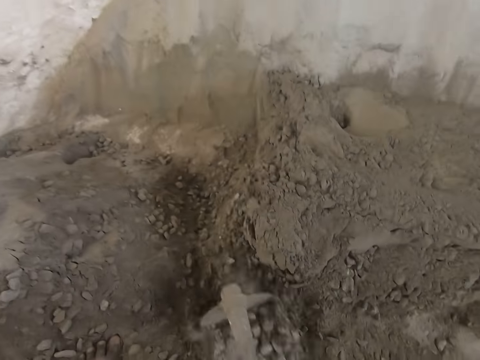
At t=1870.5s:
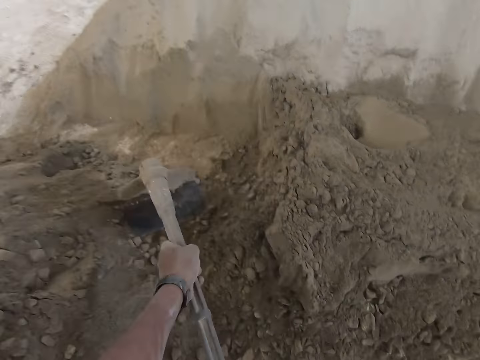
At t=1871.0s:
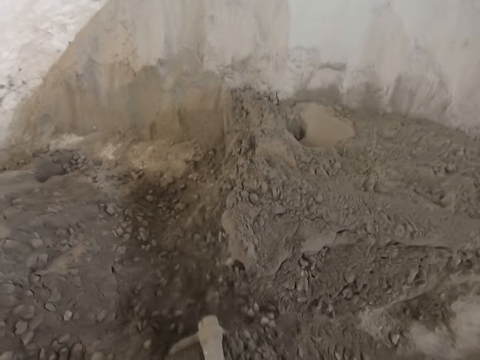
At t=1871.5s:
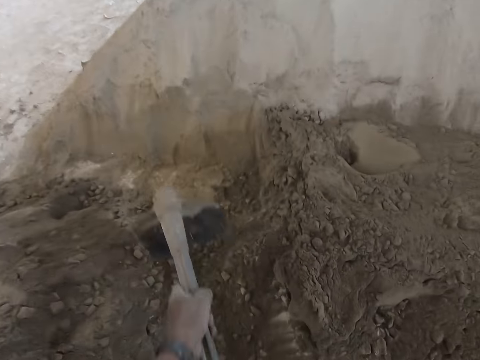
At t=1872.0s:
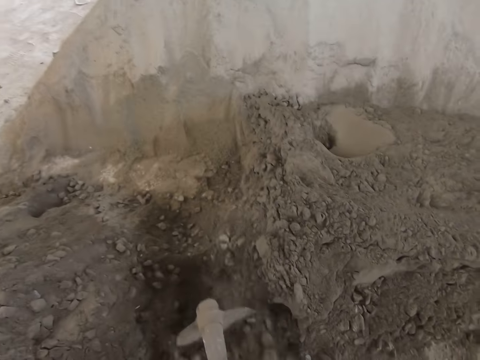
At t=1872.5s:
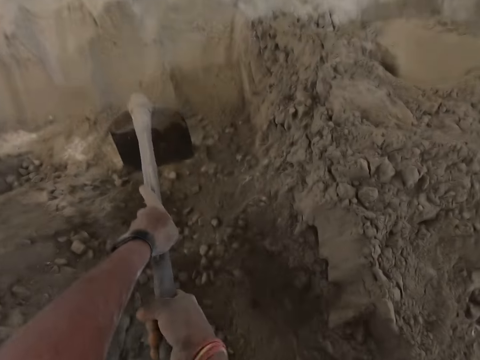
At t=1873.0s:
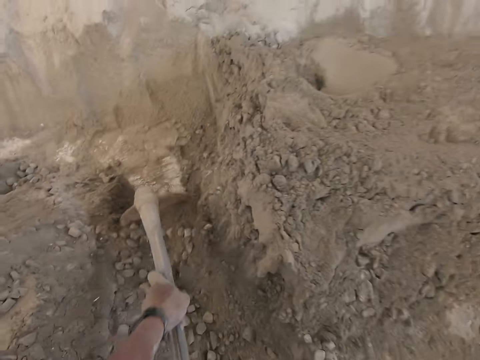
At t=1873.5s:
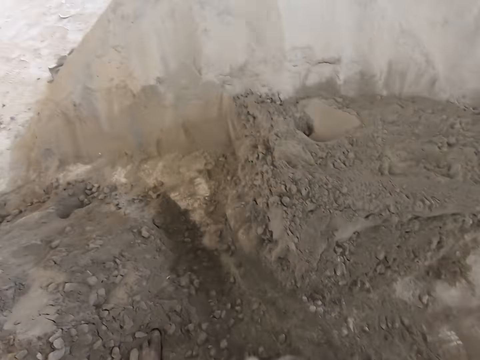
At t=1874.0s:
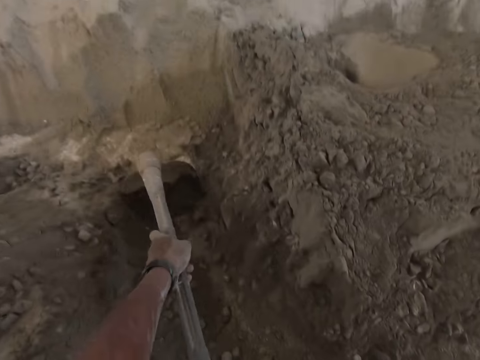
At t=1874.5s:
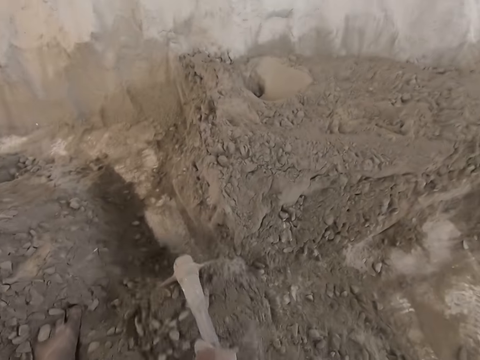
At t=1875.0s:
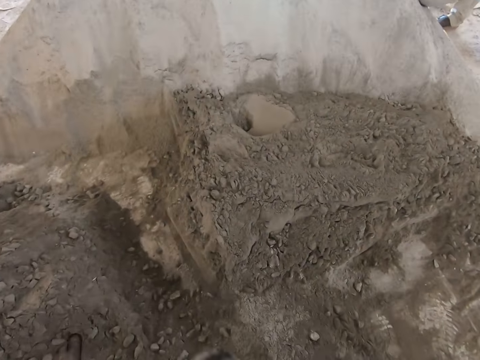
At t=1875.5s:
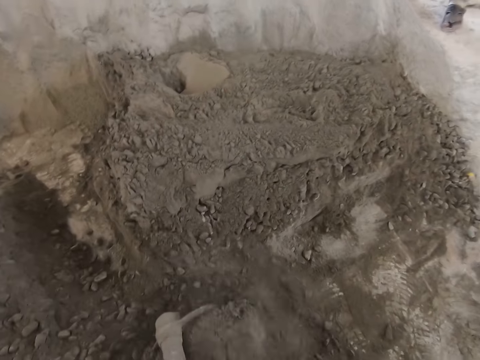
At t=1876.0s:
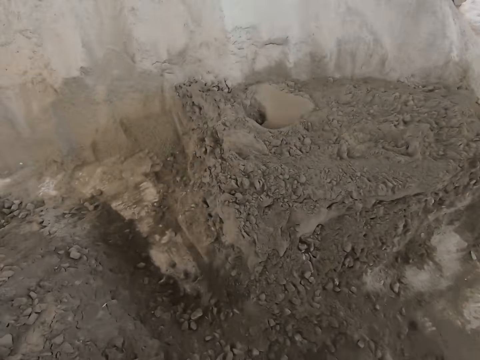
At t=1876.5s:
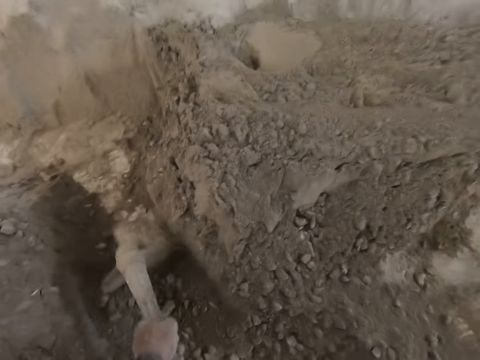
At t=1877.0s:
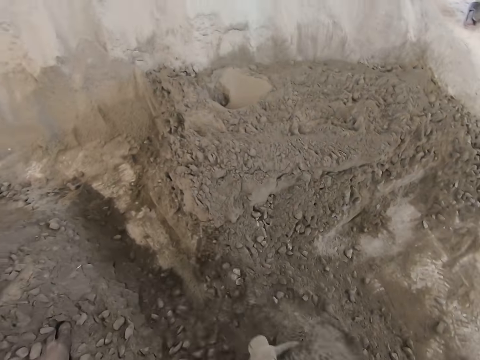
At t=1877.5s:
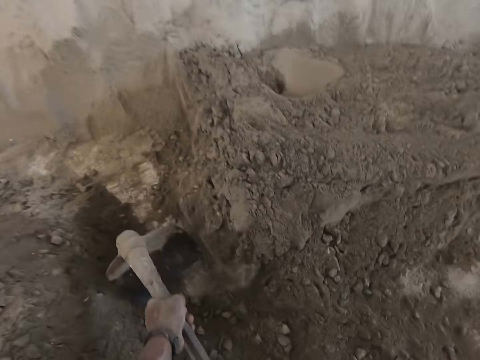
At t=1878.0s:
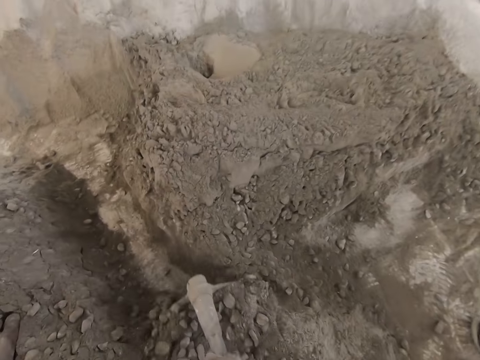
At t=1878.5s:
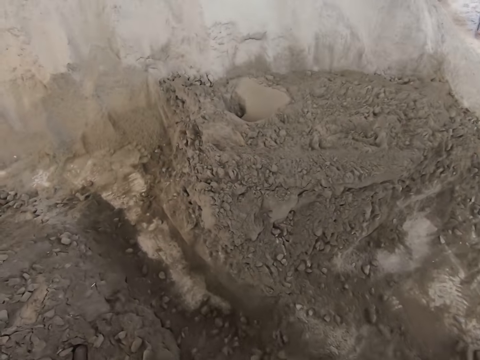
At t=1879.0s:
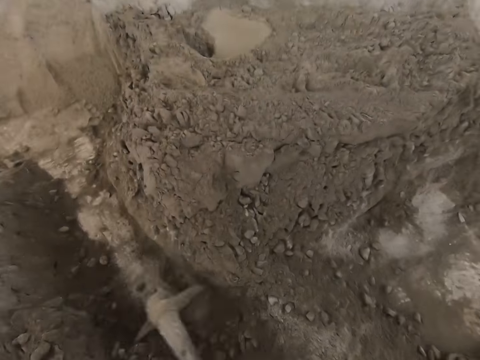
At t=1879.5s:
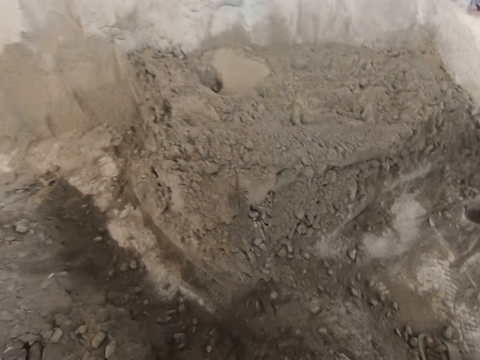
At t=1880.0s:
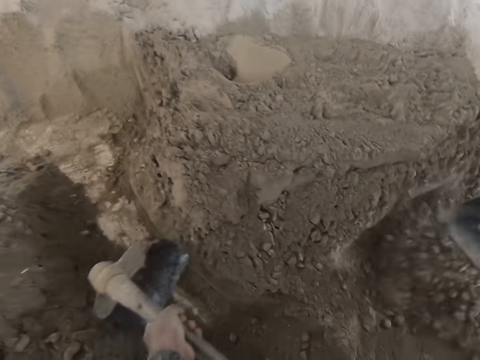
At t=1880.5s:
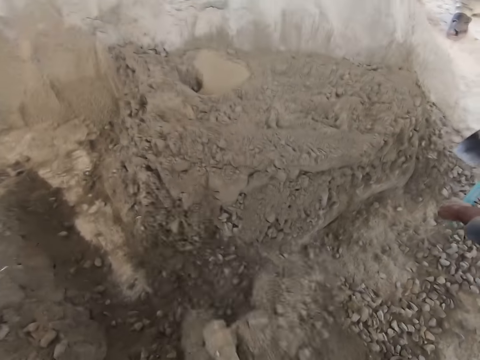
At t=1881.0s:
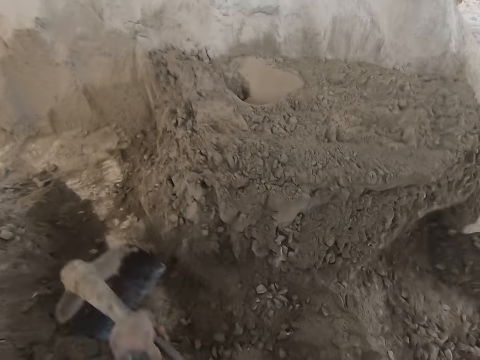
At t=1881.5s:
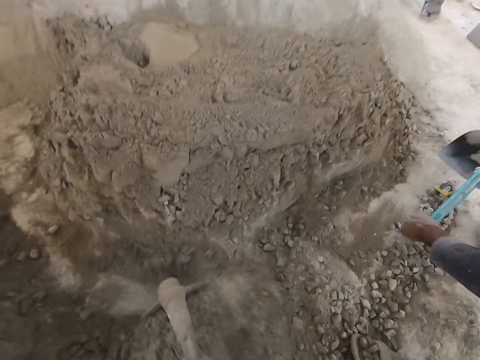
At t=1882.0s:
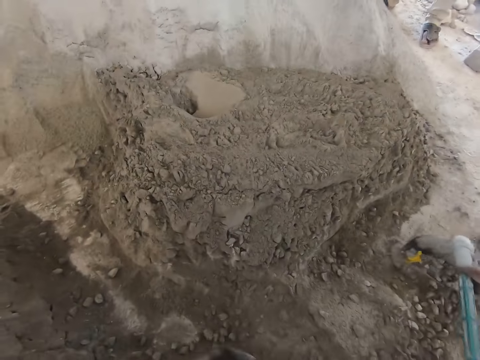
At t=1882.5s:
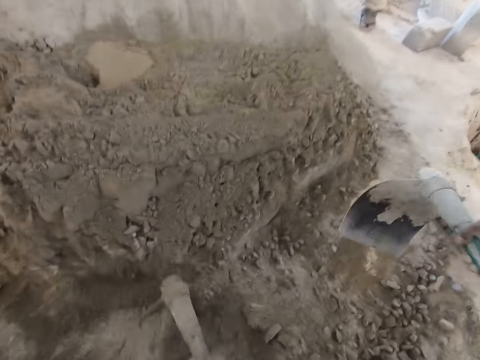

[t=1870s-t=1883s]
The camera wearer uses a shovel to dig out sand. The man converses with the camera wearer. Another man mixes the mortar with the hoe in both hands.

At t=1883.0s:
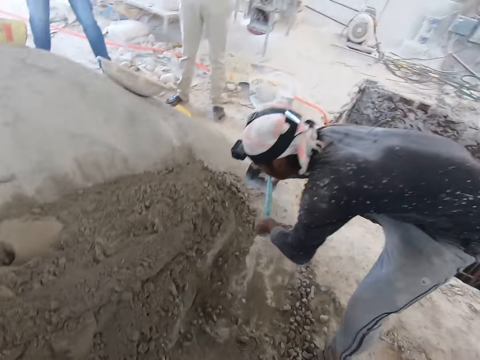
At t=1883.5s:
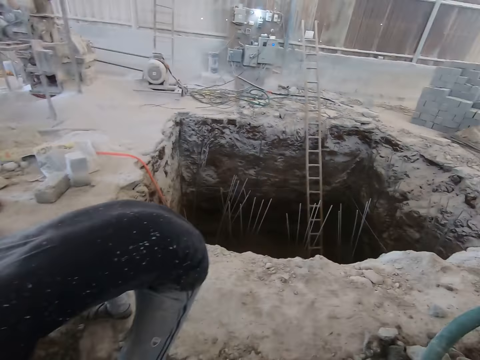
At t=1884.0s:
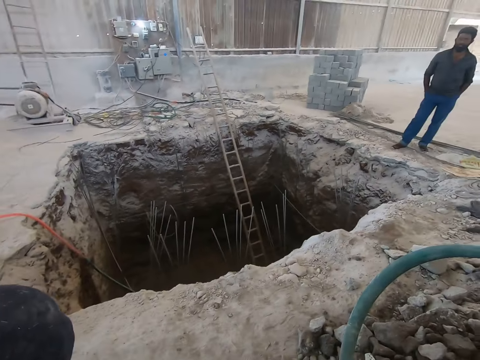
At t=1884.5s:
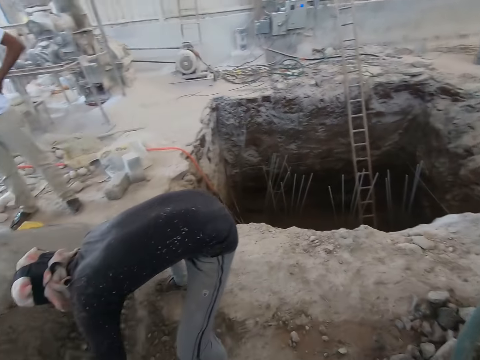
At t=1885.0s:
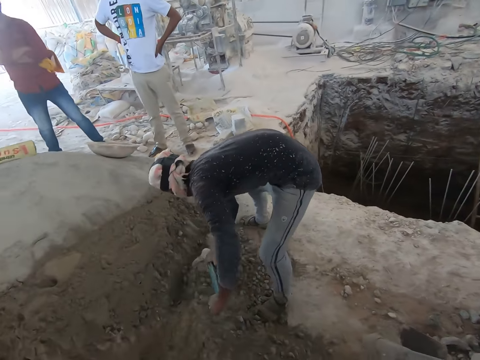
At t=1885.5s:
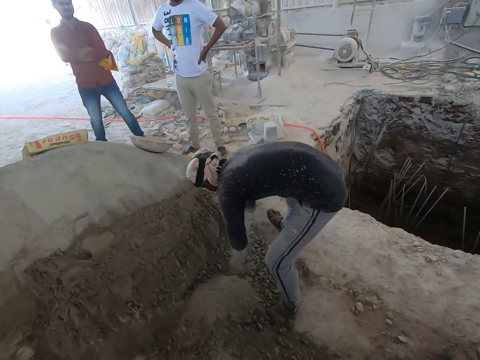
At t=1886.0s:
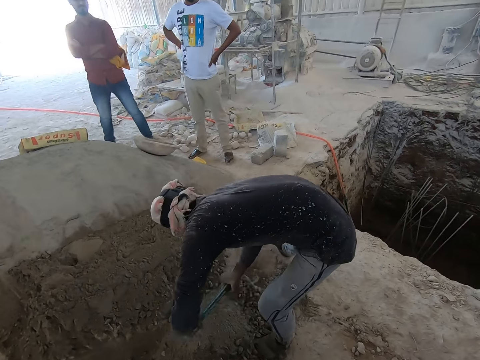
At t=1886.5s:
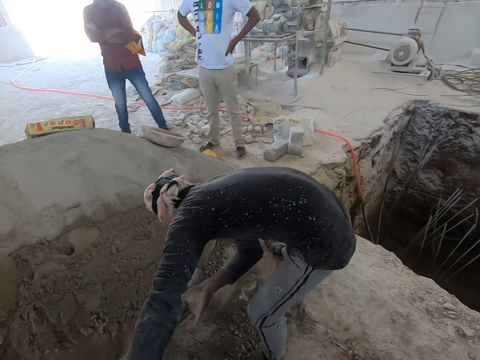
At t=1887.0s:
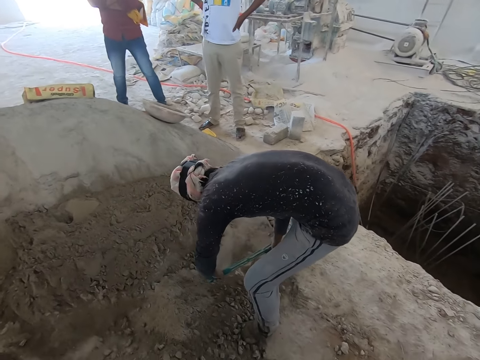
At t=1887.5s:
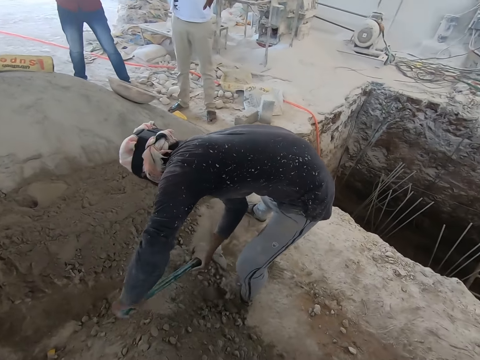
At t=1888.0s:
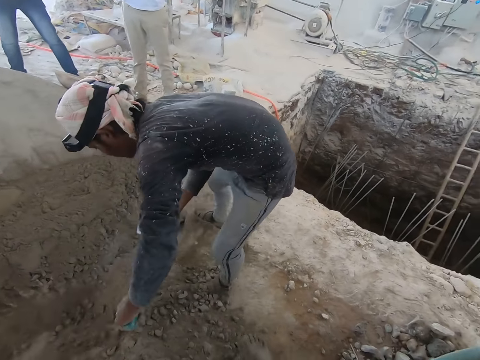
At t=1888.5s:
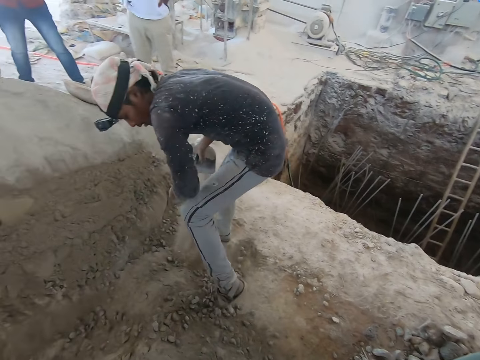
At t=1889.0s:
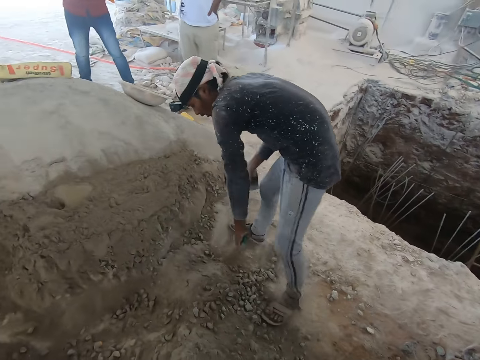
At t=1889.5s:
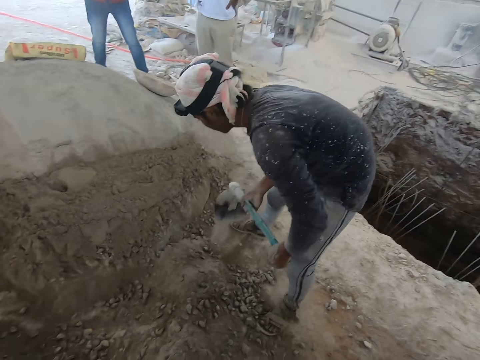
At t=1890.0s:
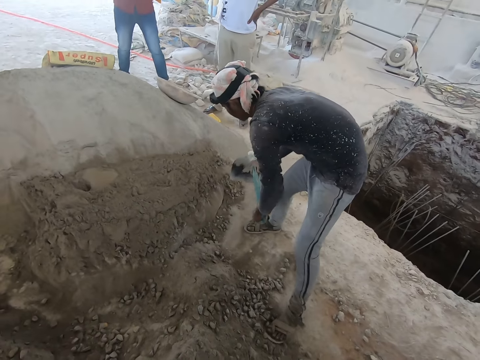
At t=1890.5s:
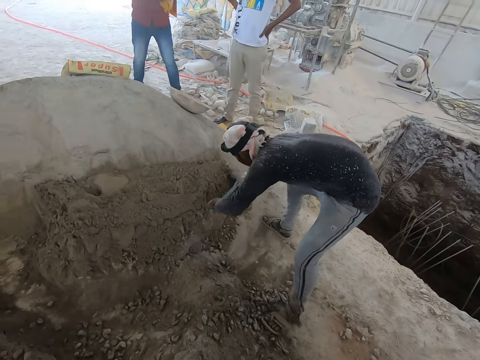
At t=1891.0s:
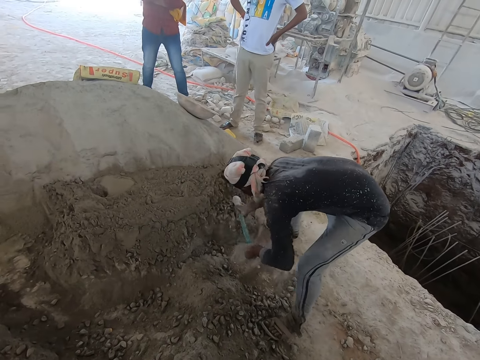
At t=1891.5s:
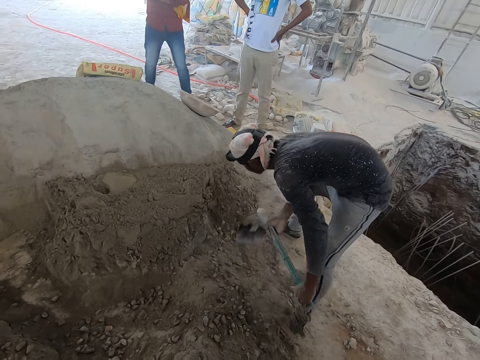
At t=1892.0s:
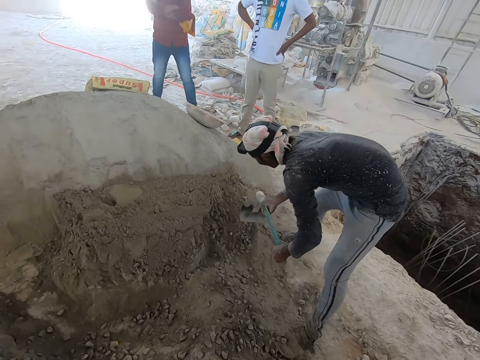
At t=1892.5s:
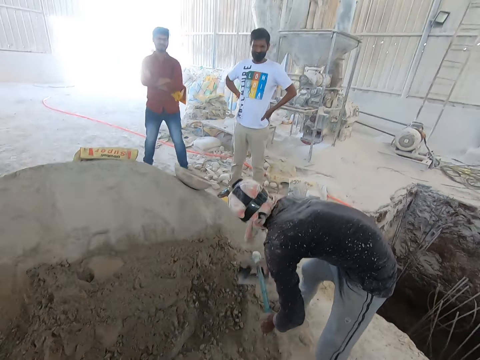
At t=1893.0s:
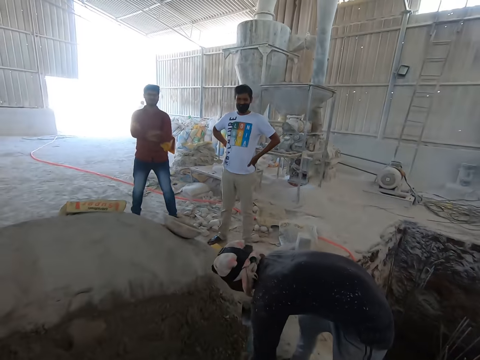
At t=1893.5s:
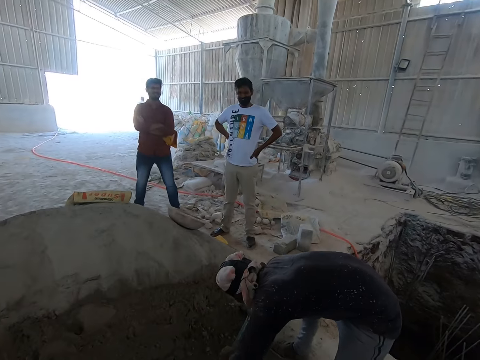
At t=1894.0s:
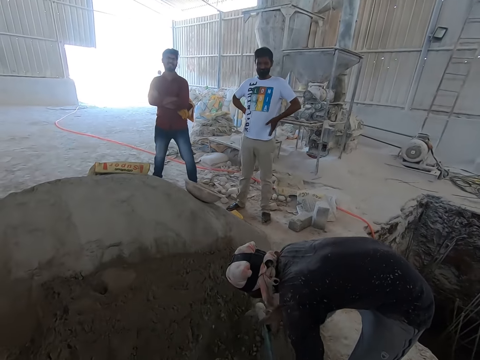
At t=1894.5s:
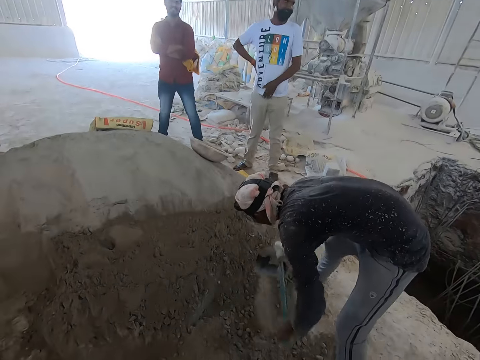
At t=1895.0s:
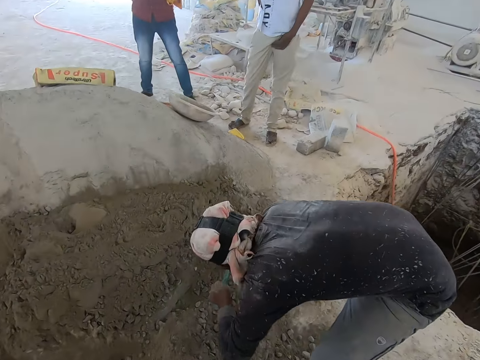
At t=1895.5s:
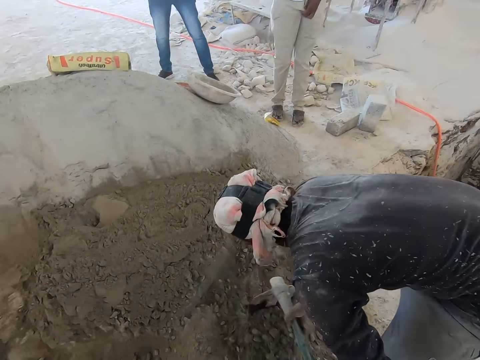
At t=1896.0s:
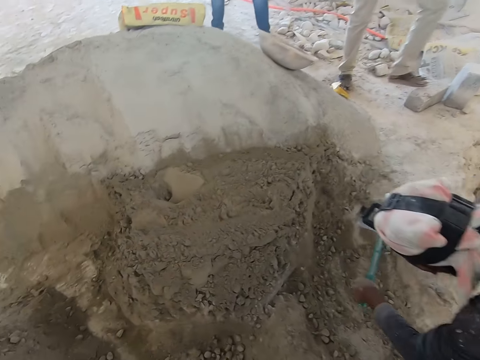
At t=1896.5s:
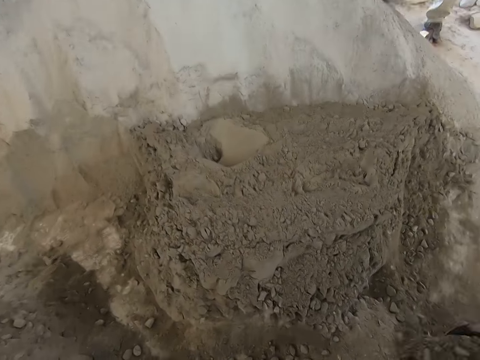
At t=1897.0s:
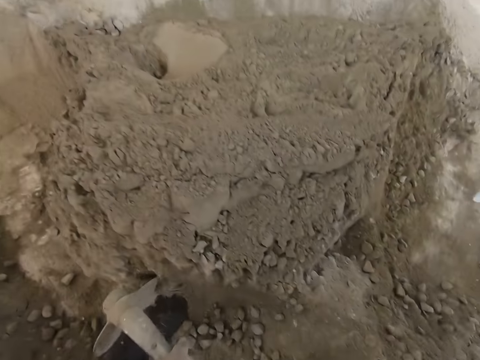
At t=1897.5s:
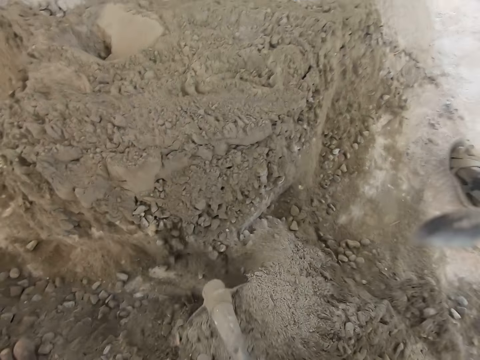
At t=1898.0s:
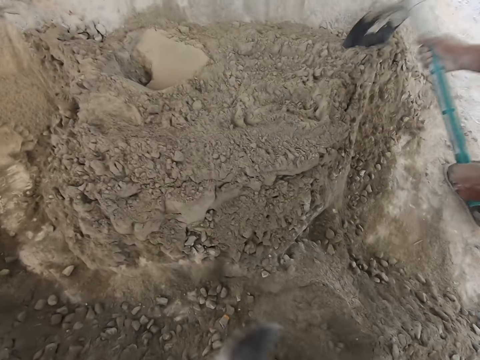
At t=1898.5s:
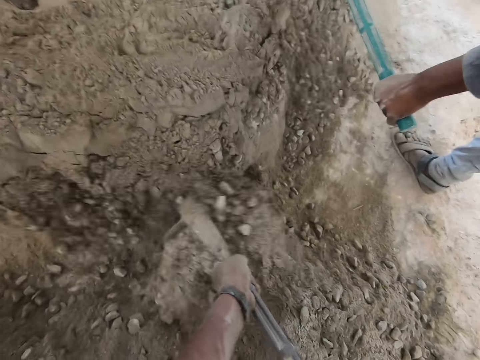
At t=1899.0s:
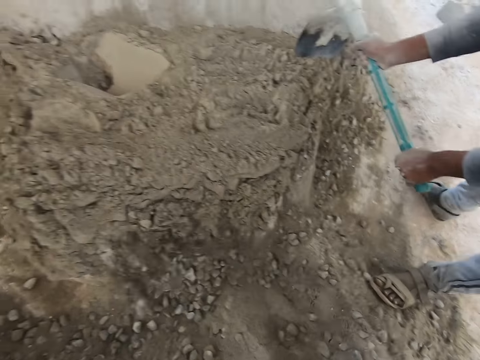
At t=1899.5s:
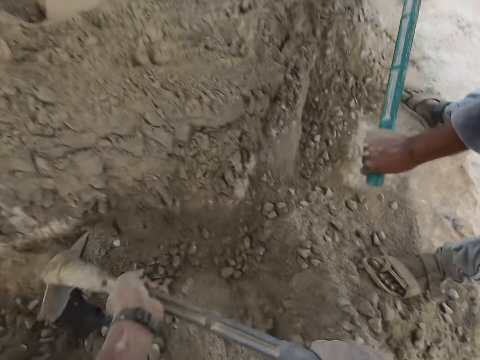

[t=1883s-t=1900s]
The camera wearer looks around. They converse with a man and another man. The other man grabs his trouser with his left hand. The camera wearer uses the shovel to dig out sand. They mix the mortar with the hoe in both hands.
